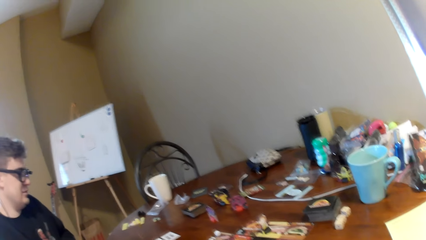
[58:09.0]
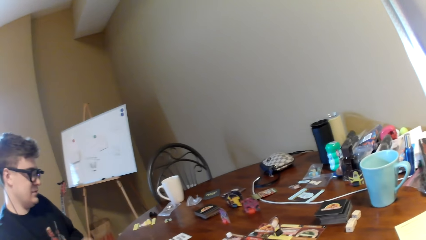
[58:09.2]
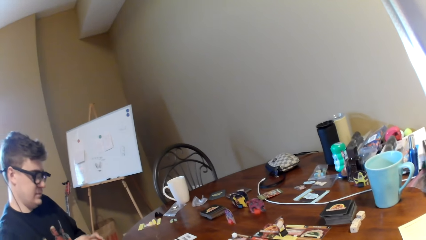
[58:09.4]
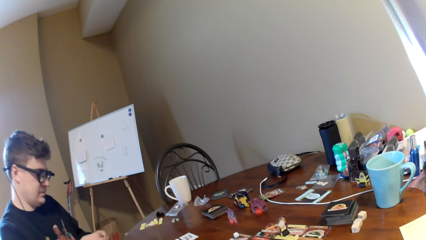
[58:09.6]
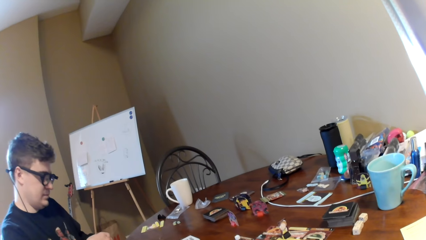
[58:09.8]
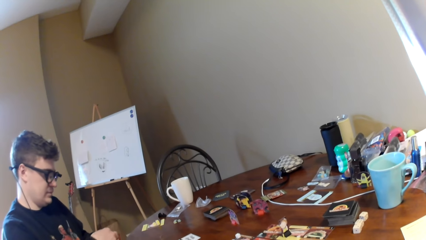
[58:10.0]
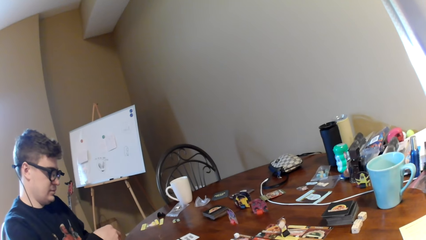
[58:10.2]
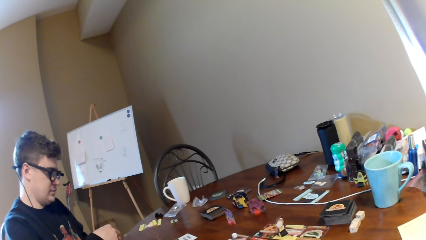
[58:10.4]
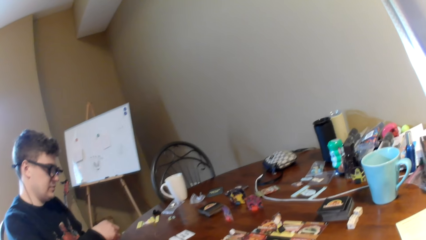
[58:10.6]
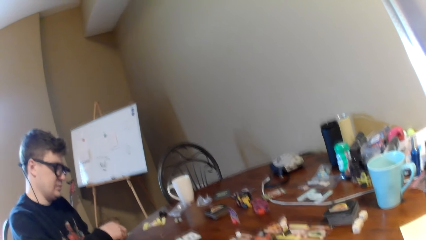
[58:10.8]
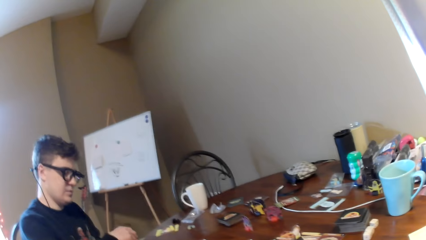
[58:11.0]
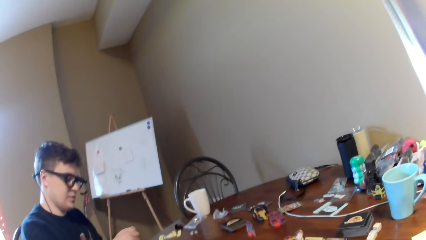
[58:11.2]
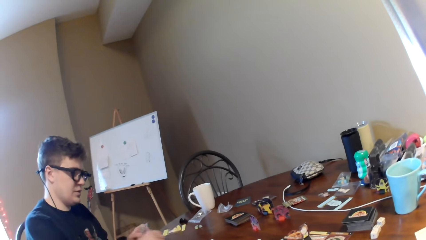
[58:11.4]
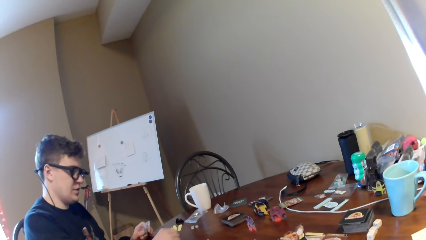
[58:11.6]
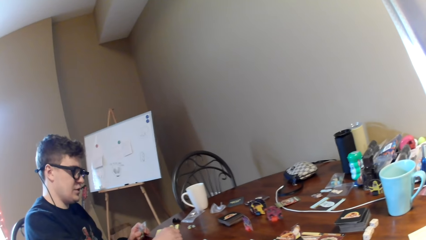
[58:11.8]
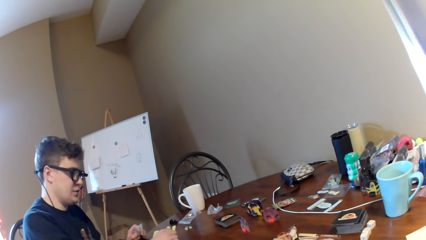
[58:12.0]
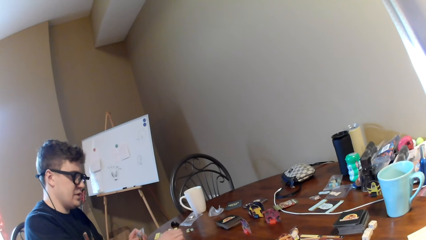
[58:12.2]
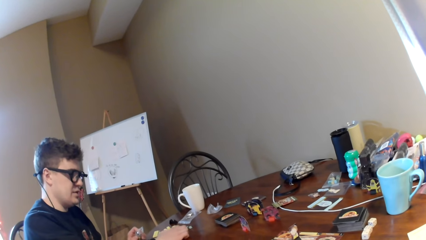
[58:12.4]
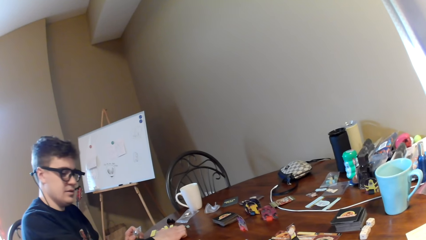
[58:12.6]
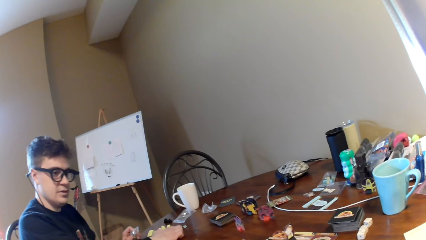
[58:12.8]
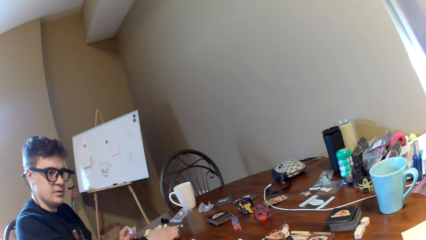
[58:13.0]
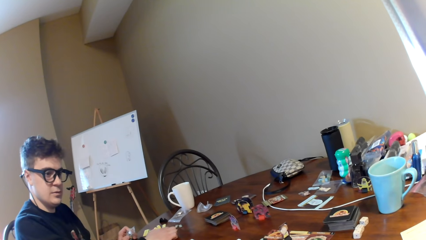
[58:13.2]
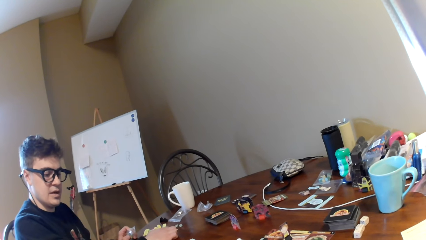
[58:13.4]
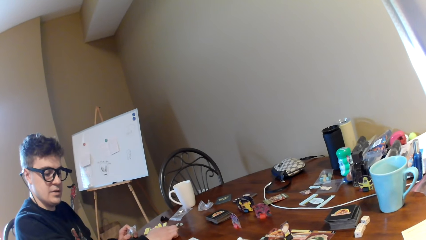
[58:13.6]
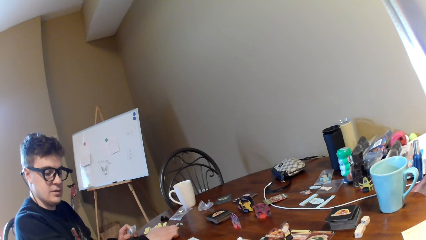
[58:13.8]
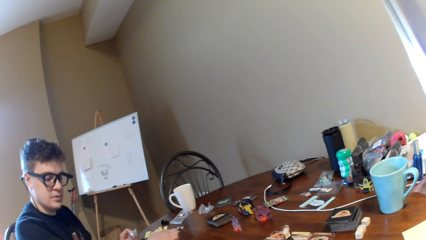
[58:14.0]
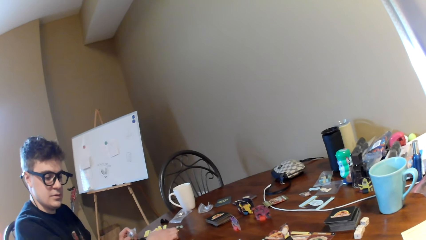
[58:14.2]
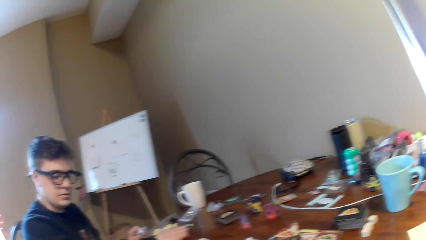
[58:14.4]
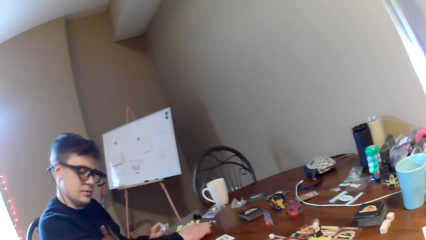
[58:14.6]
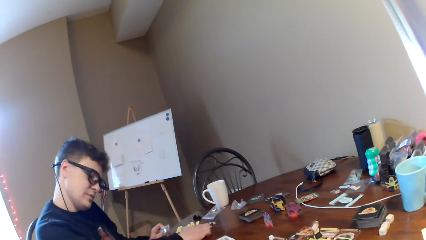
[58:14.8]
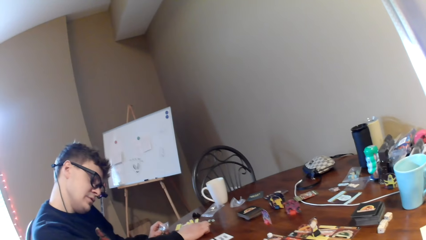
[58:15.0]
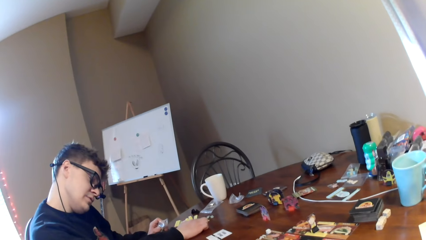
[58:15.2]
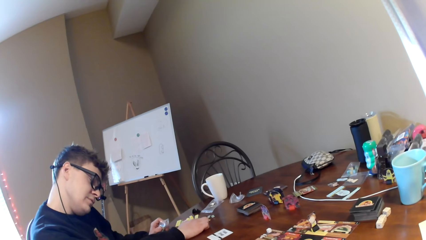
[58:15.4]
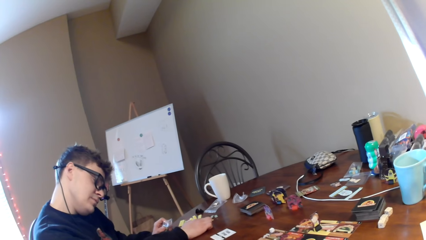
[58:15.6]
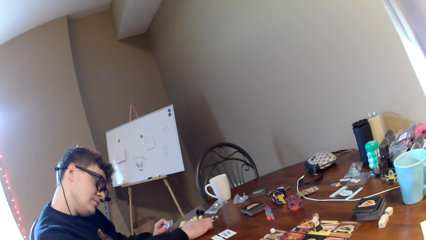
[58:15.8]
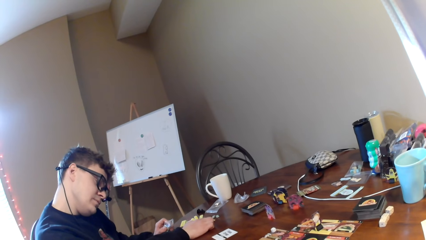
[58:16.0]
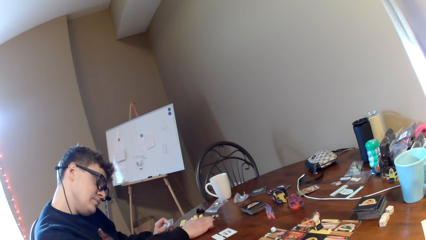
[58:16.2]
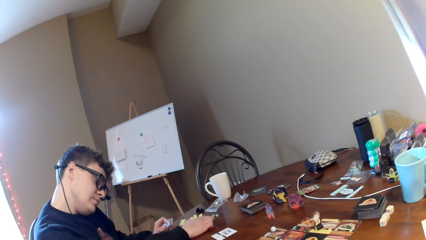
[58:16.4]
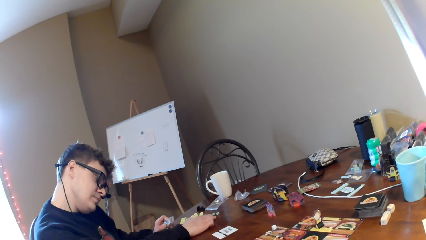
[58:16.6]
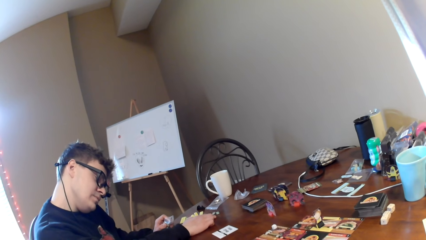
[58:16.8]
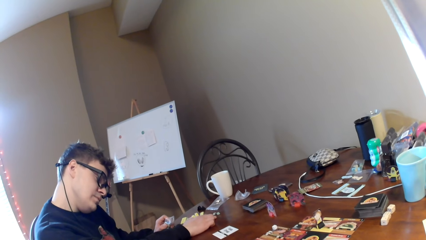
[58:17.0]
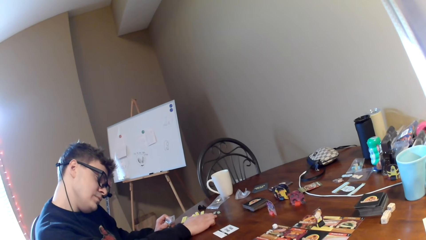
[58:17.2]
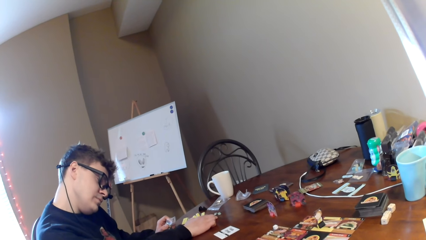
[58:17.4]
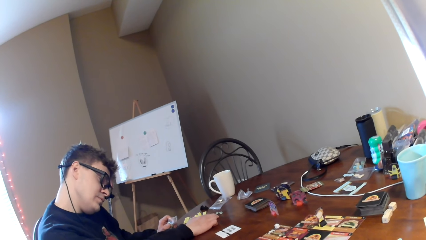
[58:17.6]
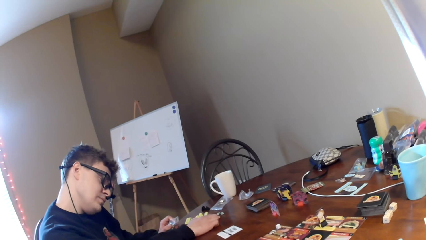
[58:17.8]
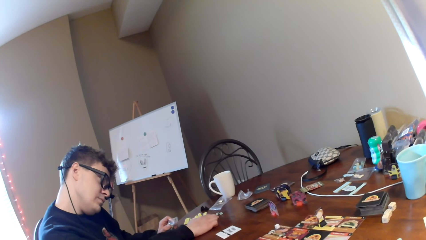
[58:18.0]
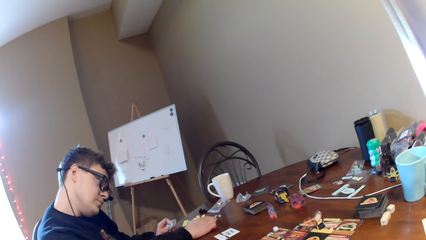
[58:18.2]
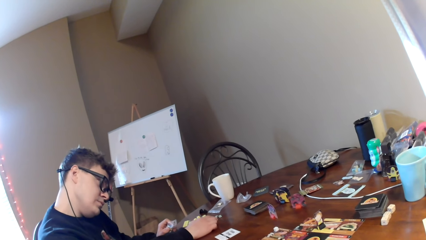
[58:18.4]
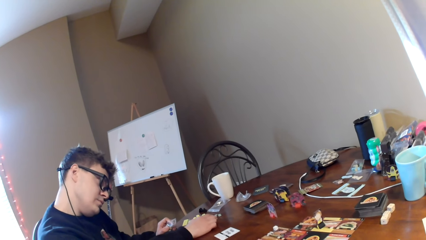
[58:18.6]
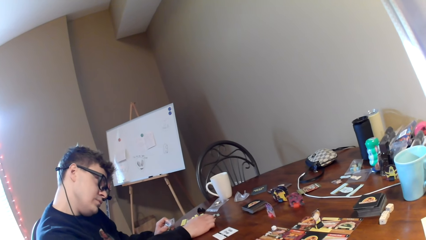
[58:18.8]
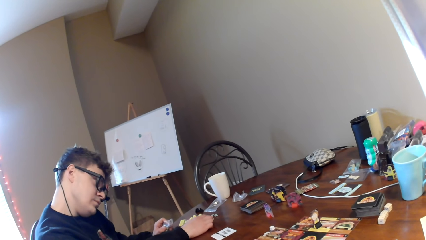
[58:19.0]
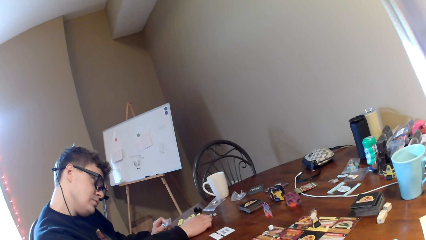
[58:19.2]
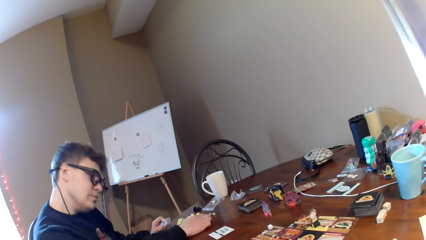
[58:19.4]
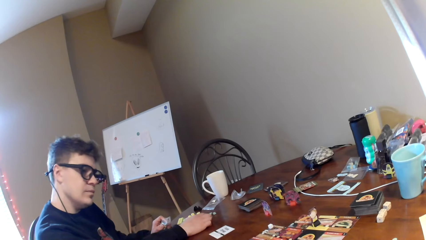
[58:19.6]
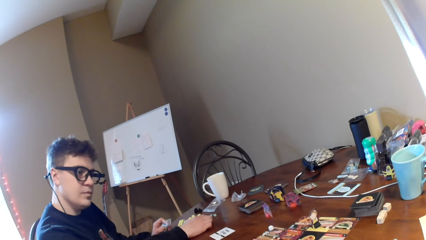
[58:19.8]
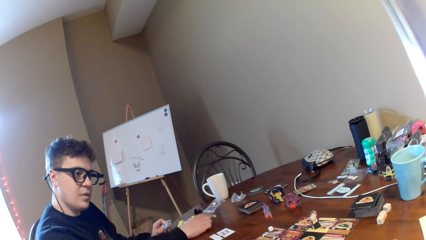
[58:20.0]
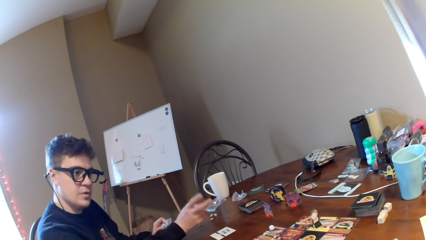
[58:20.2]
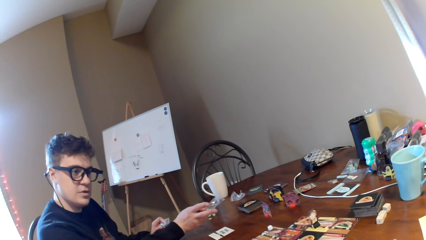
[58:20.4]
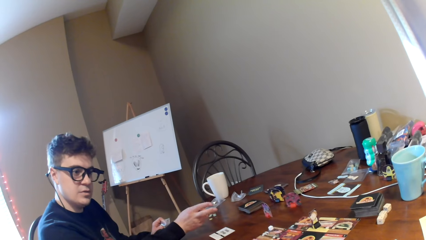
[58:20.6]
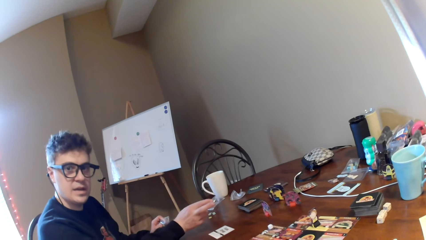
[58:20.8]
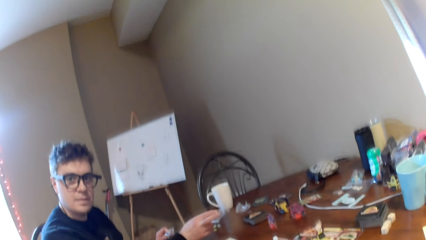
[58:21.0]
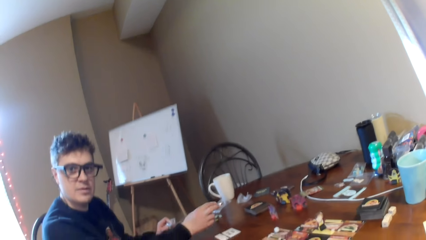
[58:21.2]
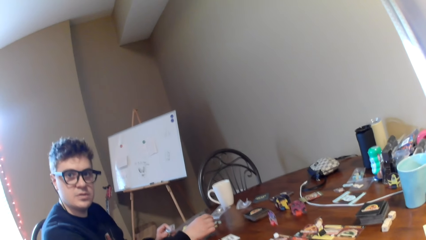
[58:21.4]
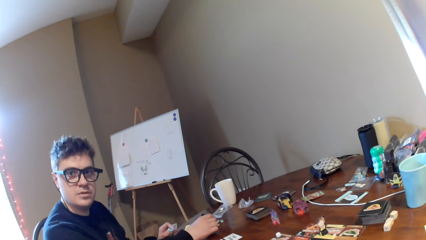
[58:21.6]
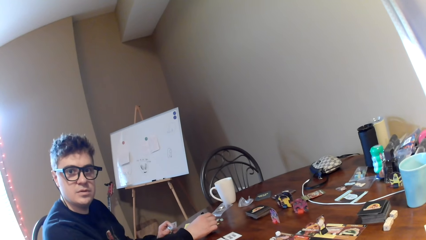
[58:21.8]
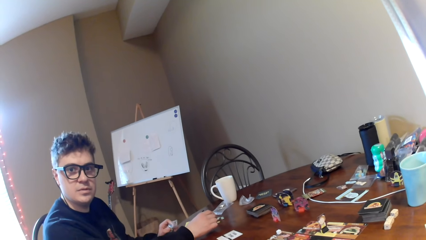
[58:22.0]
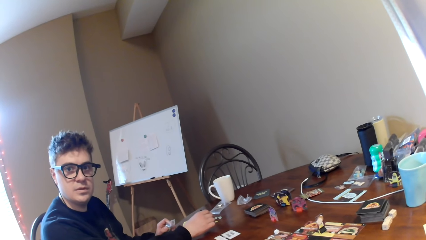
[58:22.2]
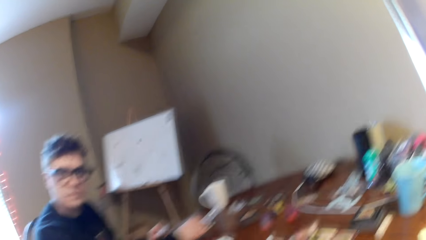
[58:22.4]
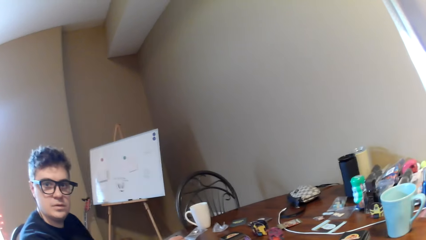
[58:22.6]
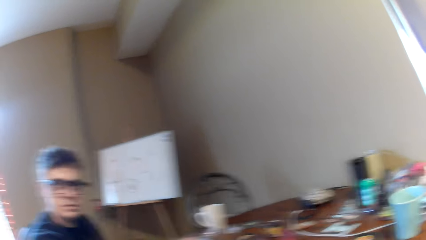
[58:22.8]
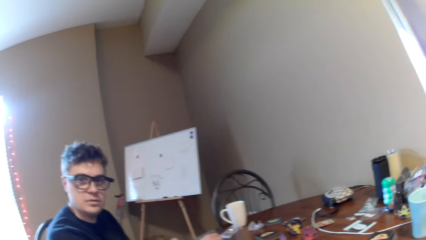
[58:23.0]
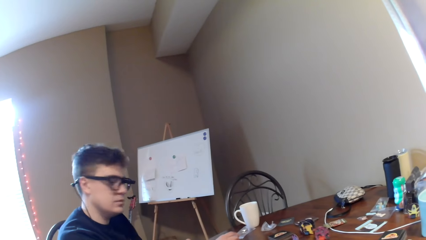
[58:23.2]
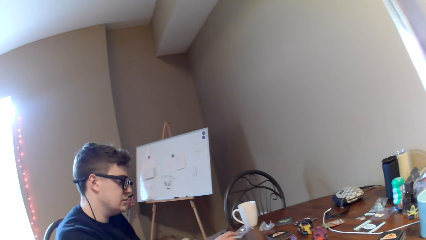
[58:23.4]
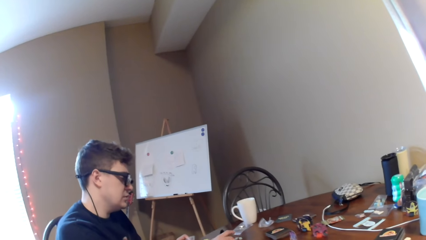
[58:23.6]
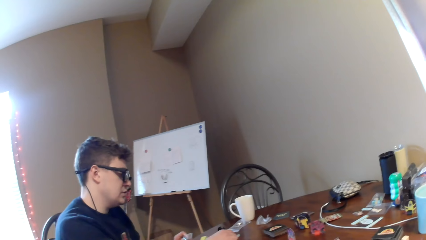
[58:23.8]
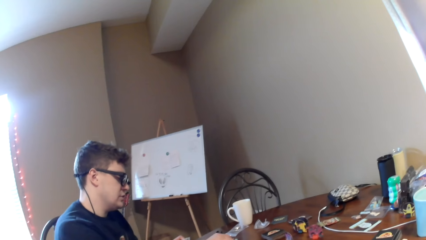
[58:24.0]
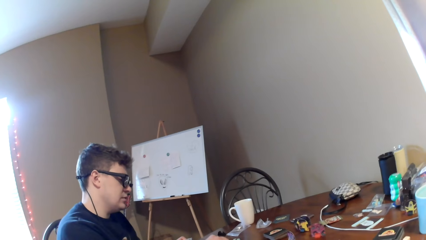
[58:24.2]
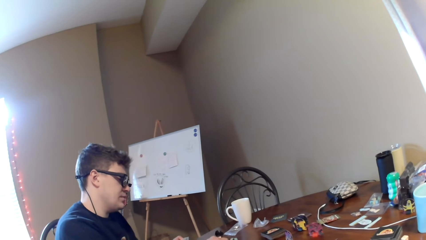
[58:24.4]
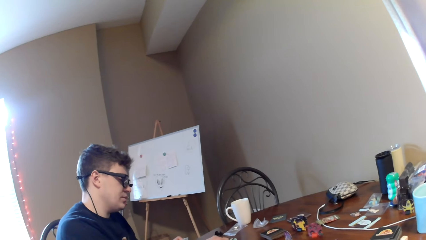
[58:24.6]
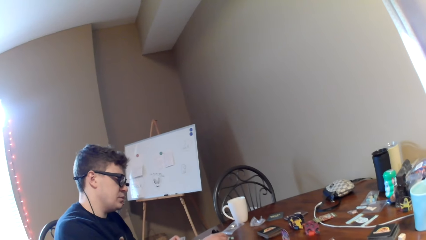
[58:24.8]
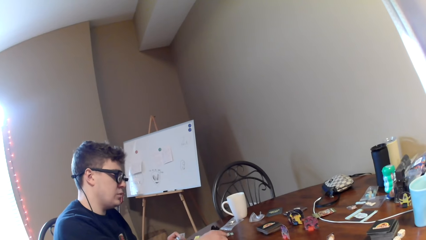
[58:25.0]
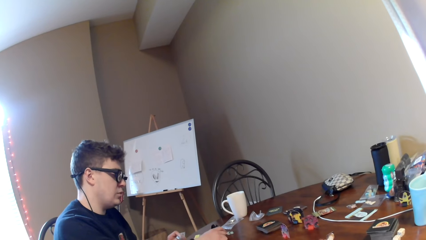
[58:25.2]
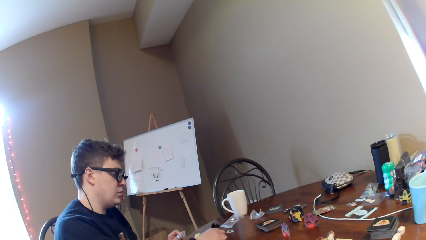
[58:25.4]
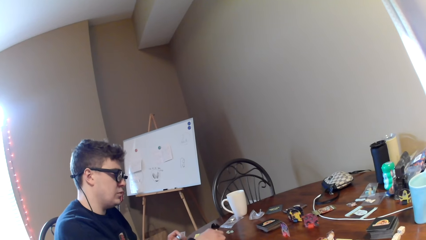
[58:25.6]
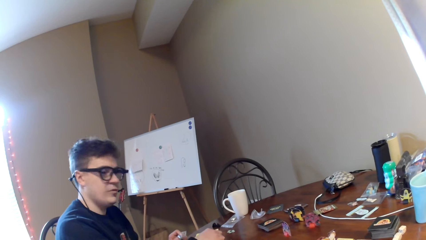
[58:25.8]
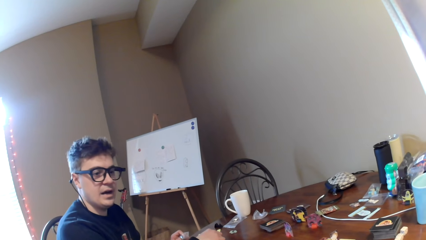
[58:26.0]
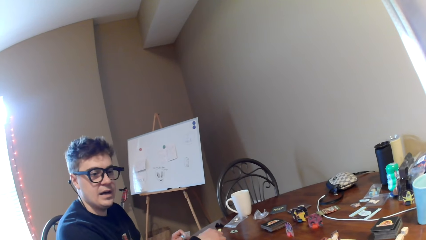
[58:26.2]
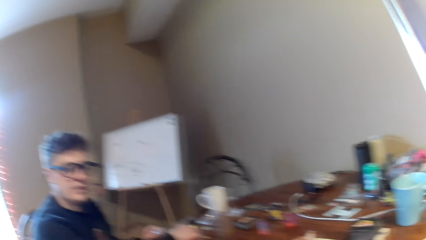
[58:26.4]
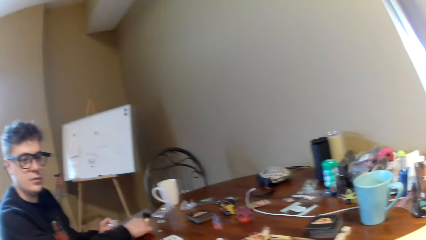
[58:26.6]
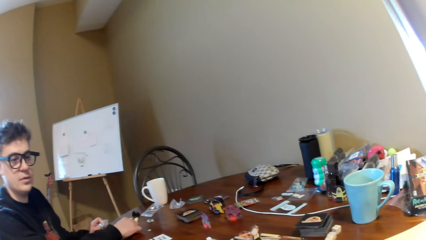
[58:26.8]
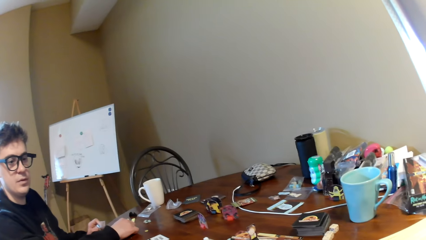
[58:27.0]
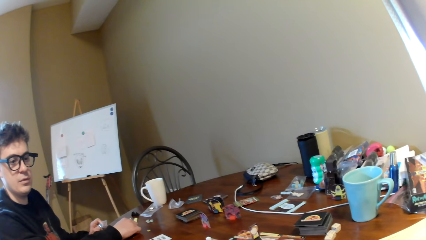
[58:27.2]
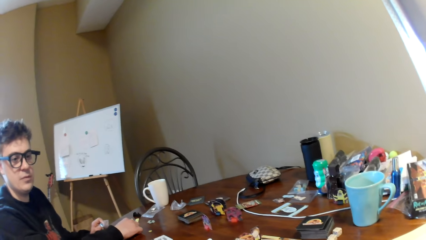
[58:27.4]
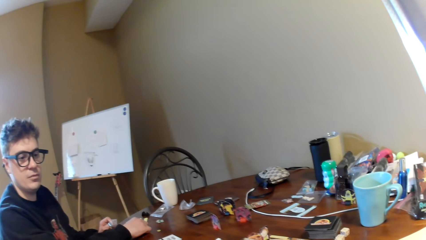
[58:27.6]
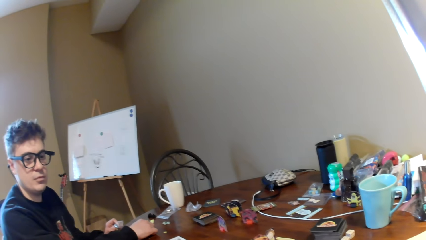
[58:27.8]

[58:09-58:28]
The camera wearer converses to the man. The man puts a dice on the table, looks at the cards, and points at the card game. The man talks to the camera wearer. The camera wearer responds to the man.
